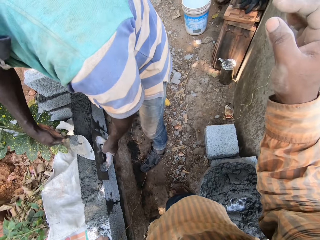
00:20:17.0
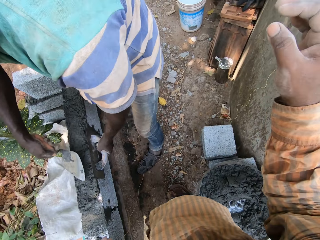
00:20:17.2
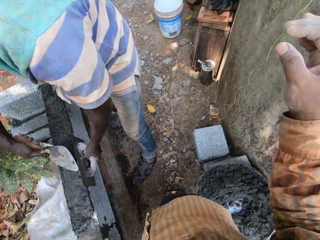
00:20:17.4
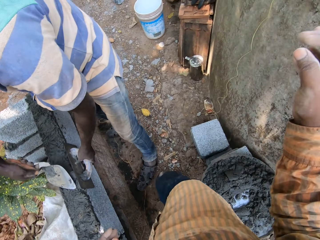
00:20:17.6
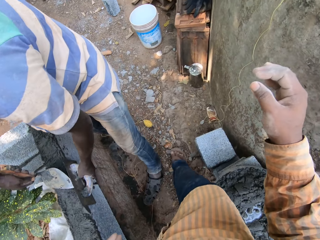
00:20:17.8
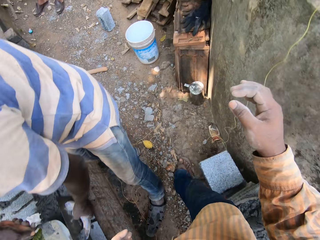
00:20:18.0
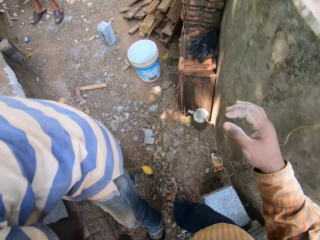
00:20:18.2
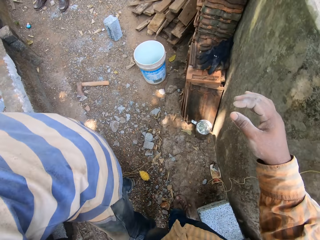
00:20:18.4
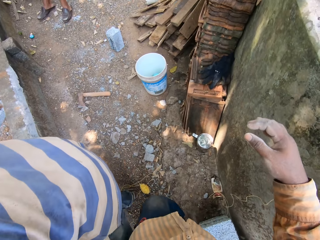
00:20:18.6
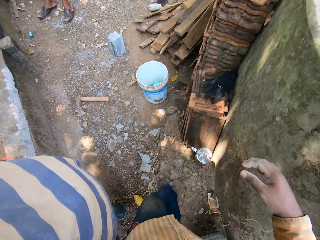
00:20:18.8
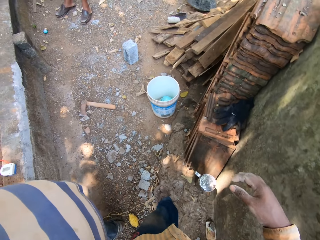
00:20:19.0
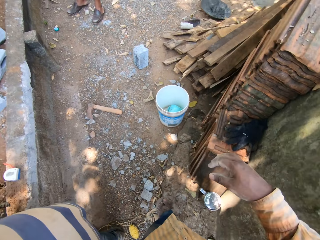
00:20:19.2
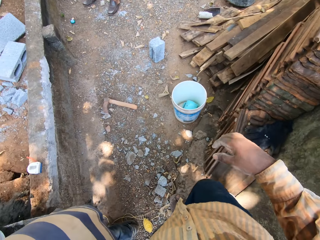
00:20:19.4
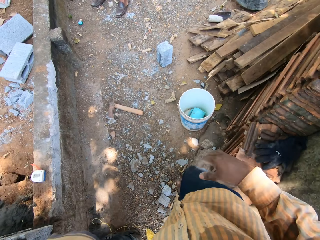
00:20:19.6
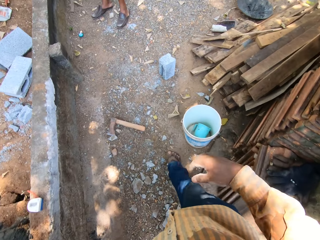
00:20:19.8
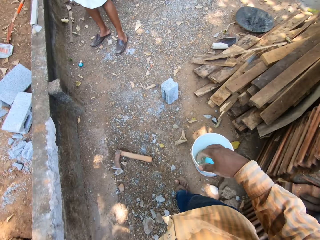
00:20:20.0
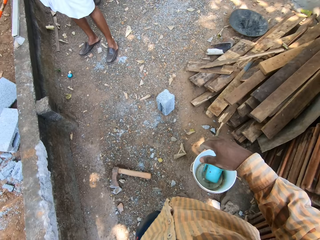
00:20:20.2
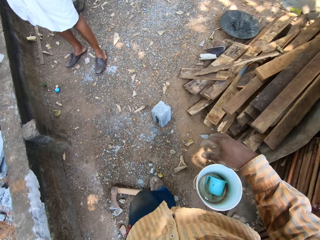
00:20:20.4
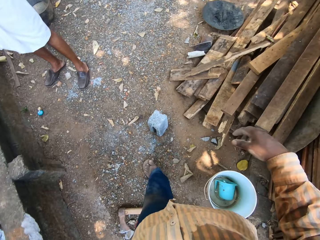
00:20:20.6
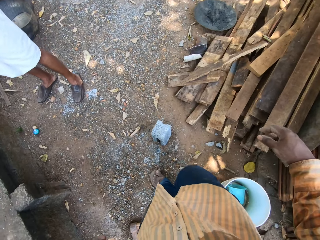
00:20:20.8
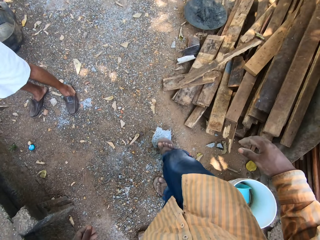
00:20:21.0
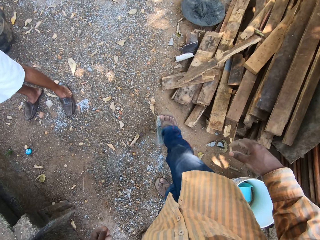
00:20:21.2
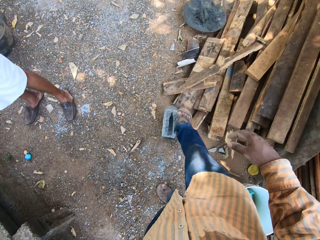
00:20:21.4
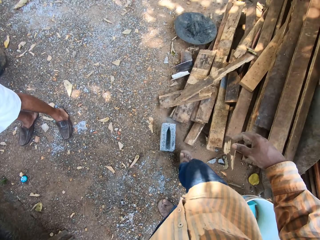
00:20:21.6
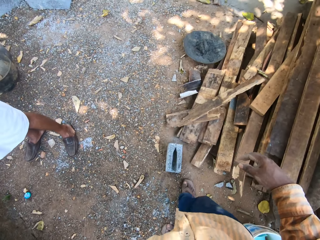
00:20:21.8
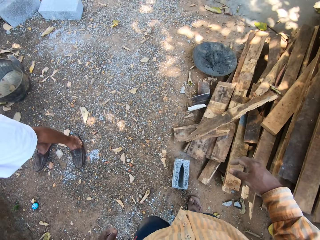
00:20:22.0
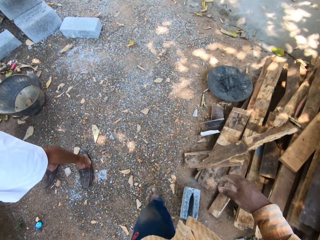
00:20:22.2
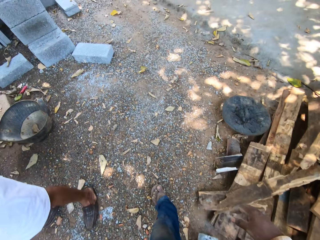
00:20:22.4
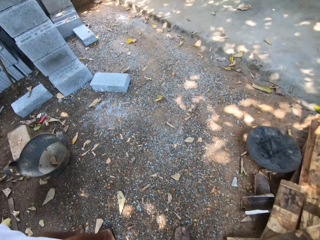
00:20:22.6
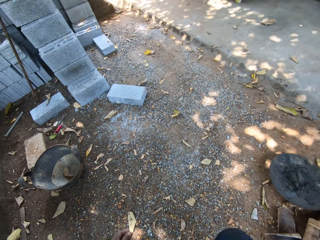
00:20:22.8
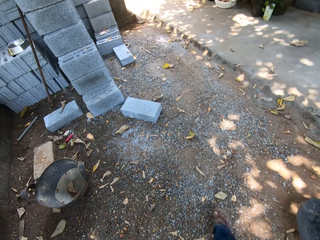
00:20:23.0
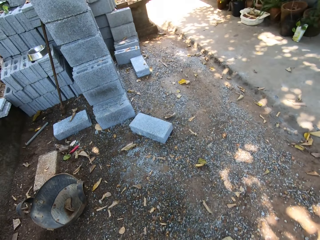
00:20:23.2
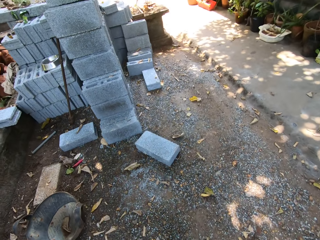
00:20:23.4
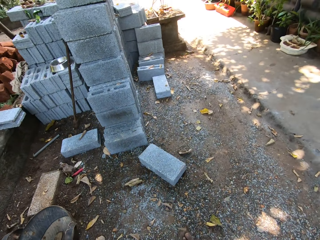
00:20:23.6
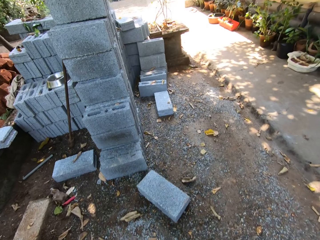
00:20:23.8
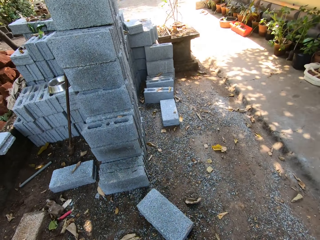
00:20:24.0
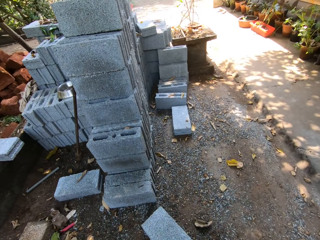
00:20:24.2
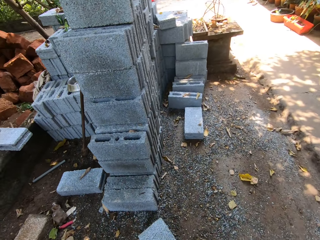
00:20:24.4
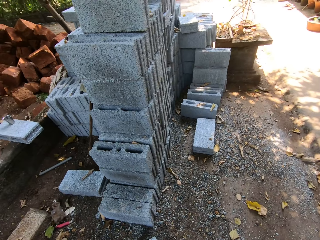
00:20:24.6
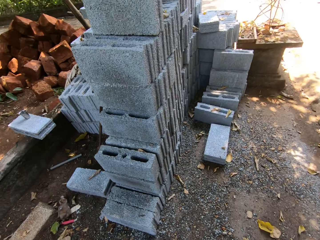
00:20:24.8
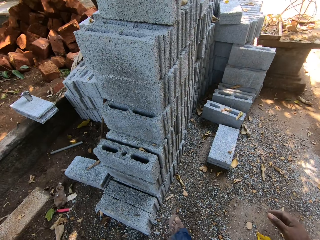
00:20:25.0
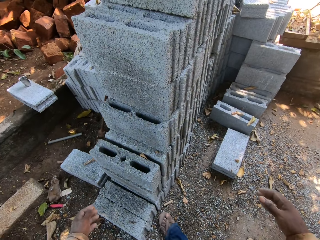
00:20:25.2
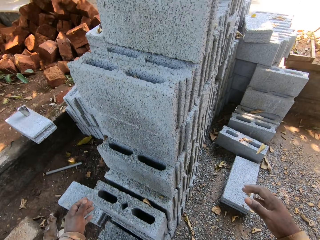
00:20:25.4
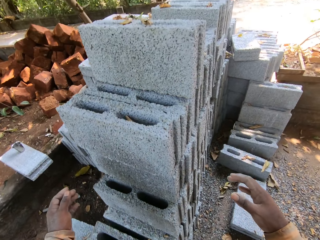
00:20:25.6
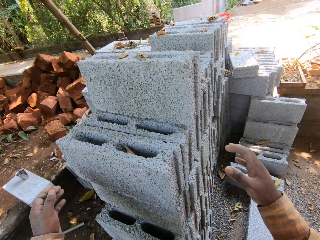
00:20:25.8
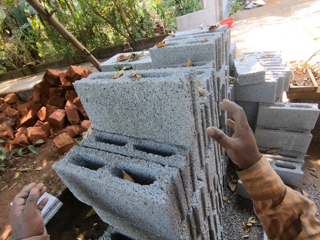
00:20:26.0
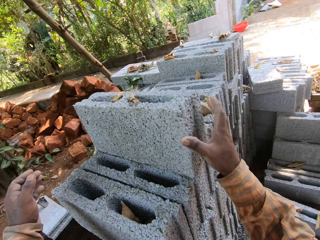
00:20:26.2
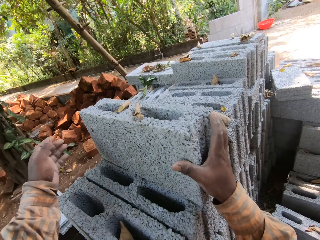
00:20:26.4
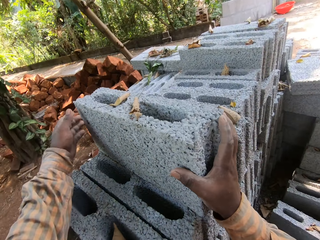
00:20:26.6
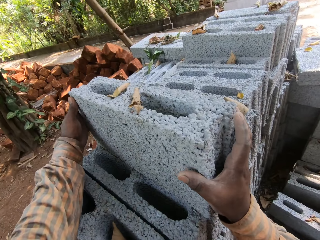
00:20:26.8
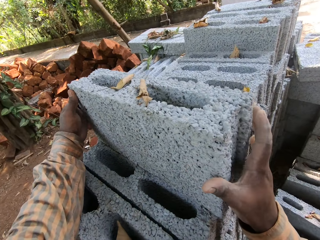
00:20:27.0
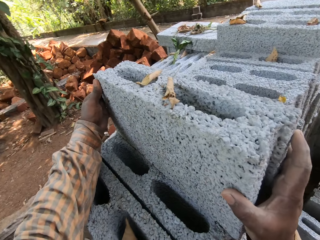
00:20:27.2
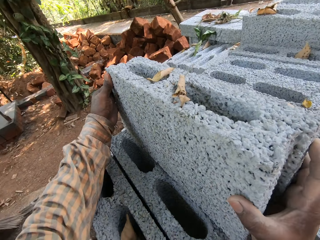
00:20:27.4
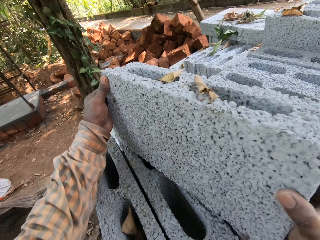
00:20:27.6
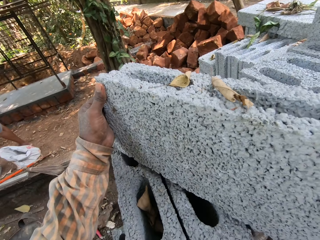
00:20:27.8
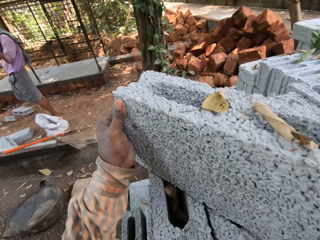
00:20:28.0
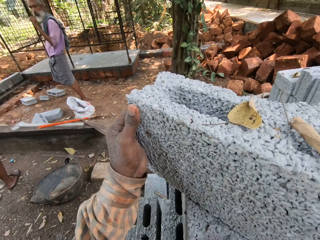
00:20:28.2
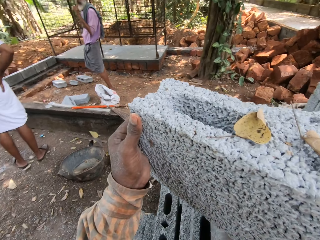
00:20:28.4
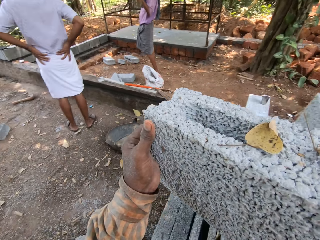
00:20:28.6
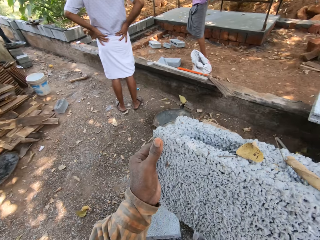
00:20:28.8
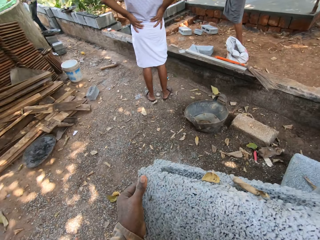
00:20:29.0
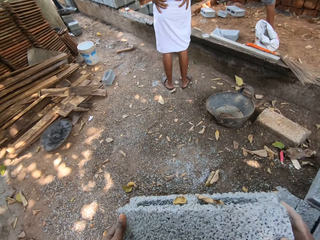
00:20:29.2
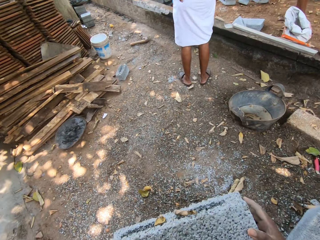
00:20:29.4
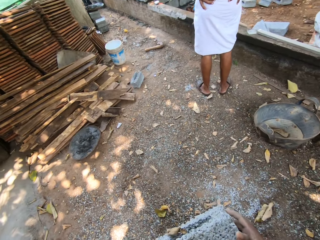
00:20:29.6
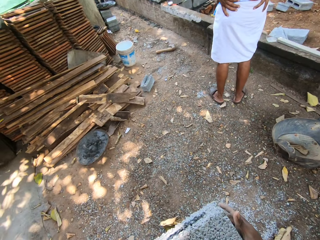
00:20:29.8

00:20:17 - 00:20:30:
The camera wearer moves a stone on the ground with his right leg. He carries the stone. He picks up a piece of block from a stack of blocks on the ground with both hands.

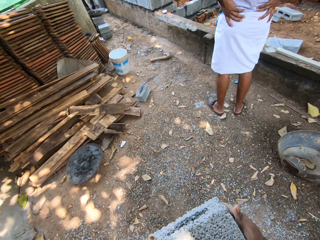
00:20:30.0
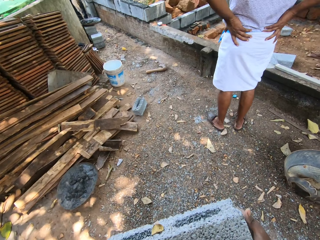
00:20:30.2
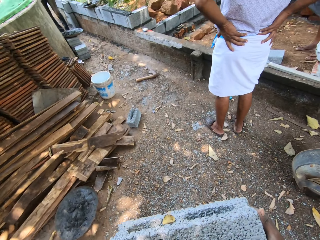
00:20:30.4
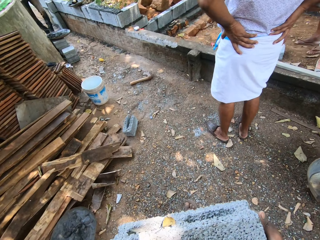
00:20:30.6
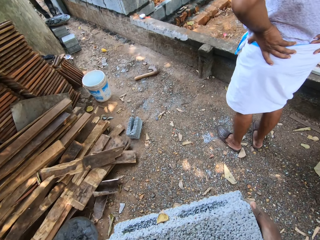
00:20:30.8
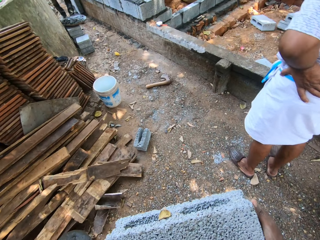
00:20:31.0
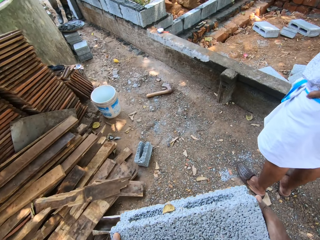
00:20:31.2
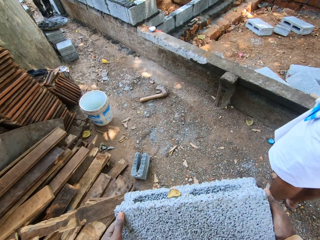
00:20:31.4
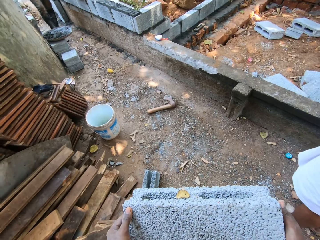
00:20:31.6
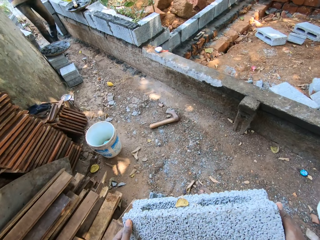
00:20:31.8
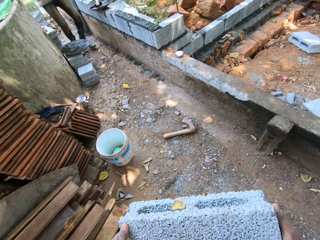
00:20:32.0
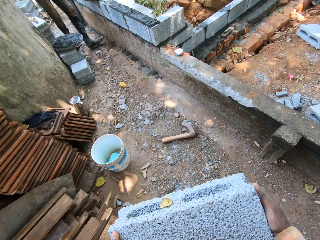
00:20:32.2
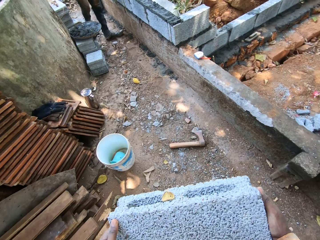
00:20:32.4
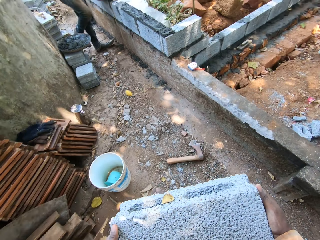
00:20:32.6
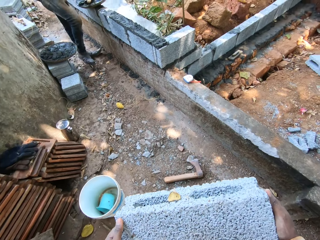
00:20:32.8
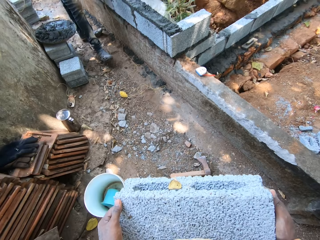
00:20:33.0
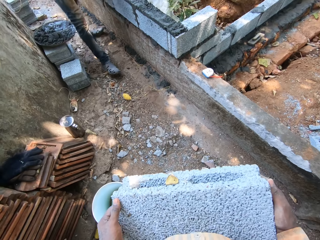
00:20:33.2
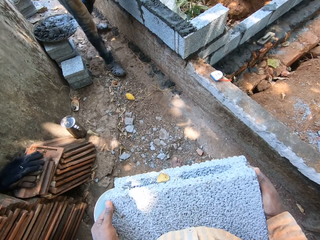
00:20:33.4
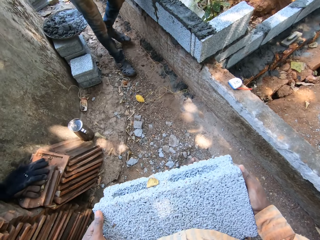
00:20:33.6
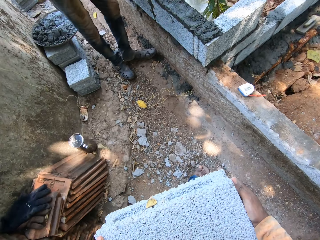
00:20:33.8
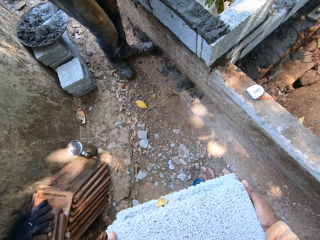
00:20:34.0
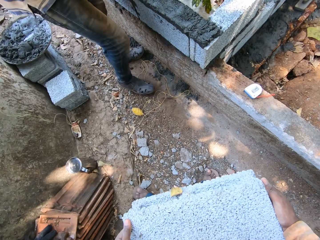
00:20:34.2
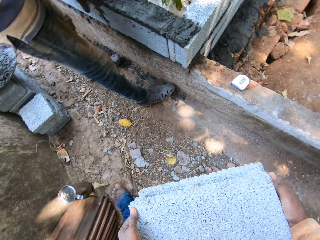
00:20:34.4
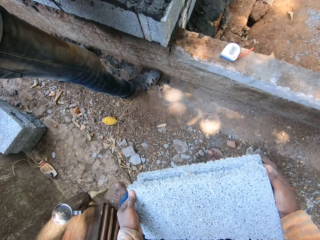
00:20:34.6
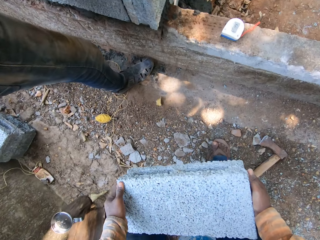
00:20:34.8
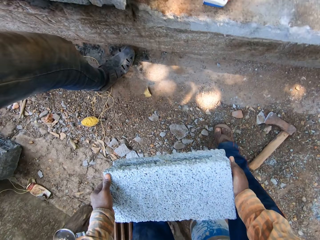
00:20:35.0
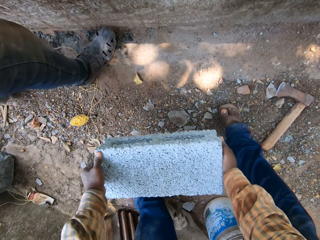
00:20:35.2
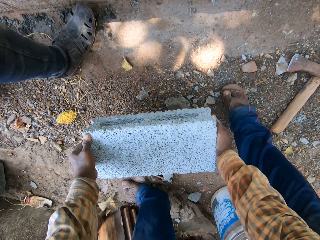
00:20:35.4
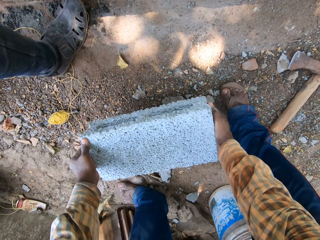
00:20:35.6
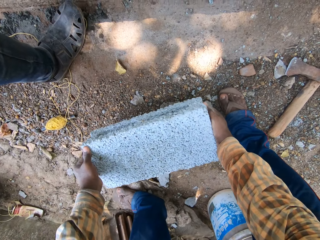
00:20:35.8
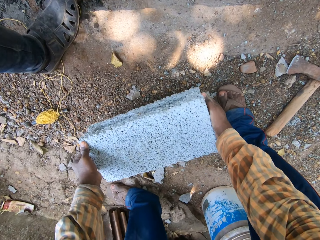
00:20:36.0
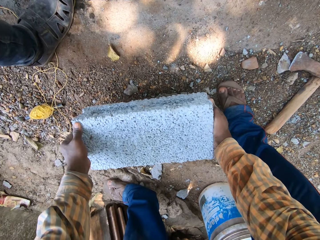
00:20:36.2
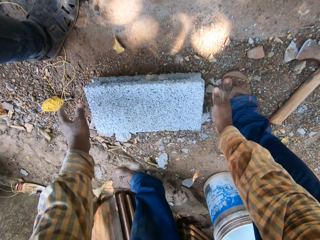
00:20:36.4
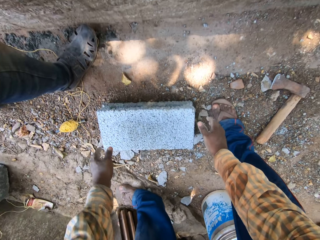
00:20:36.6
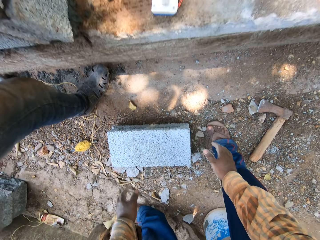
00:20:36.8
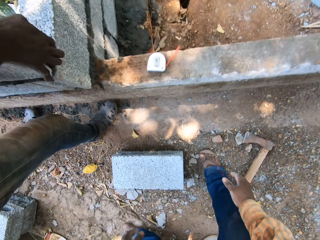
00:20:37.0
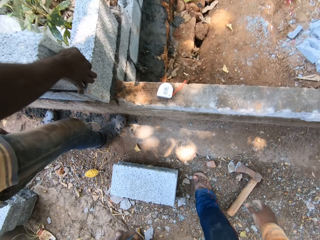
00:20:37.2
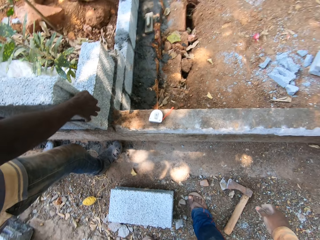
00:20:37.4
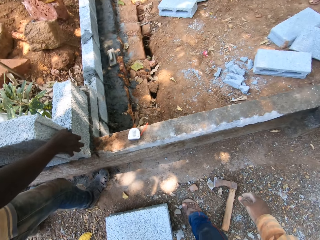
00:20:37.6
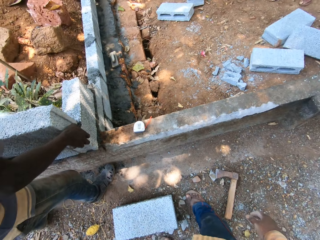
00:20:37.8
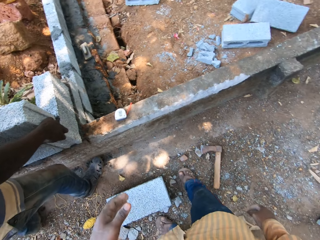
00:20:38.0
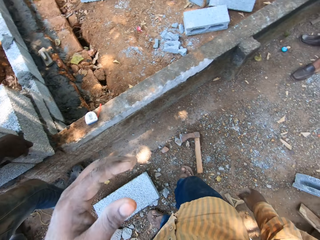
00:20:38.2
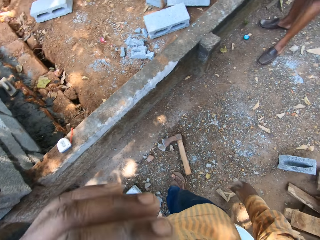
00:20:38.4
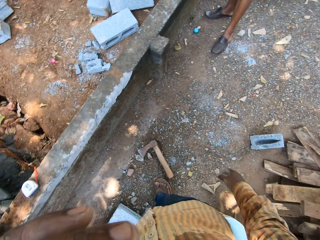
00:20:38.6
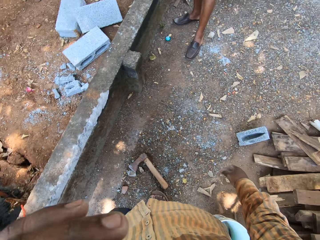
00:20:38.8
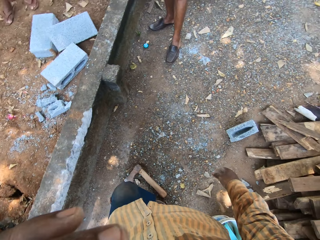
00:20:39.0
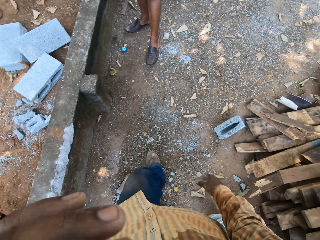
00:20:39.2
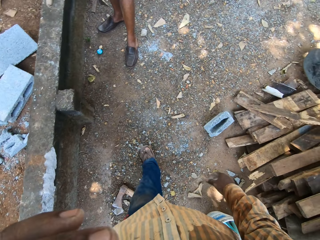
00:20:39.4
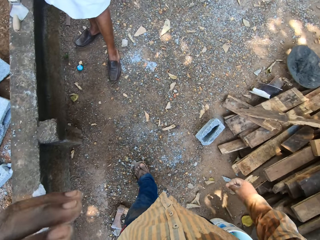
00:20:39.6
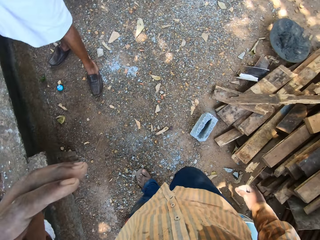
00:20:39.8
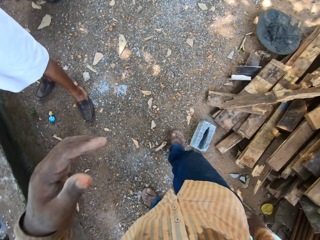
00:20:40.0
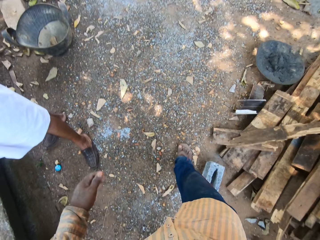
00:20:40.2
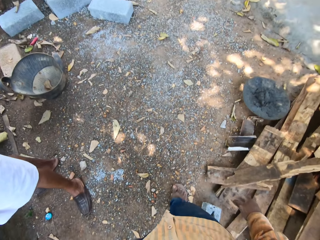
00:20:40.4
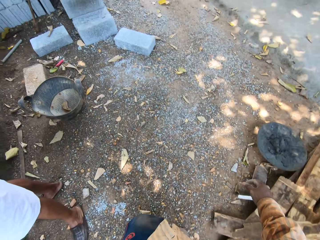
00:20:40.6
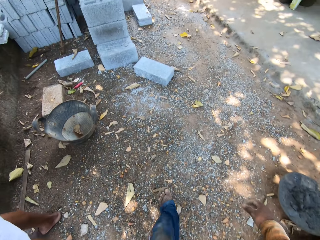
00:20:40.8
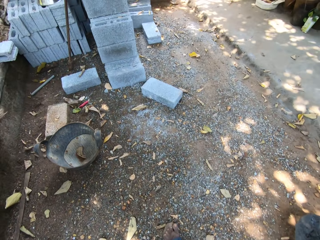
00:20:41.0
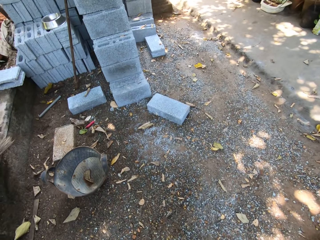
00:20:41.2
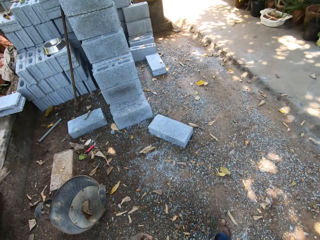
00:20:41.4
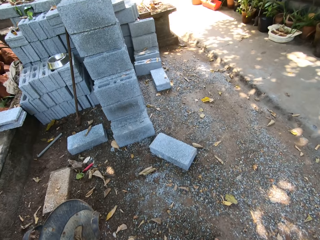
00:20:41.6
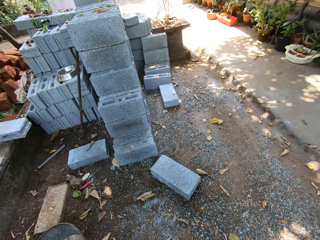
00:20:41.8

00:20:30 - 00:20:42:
The camera wearer places the block on the wall with both hands. The man holds a block with both hands. The camera wearer touches his face with his left hand.
